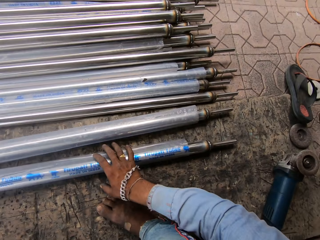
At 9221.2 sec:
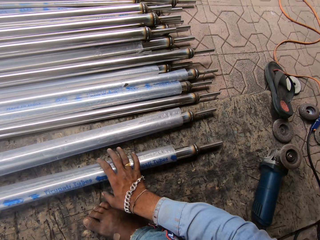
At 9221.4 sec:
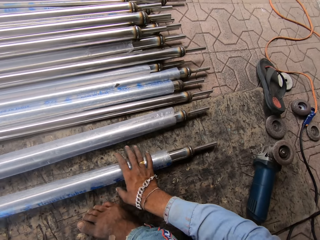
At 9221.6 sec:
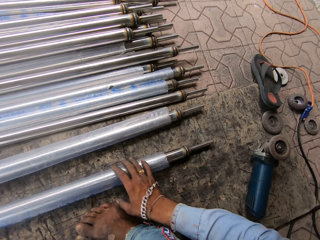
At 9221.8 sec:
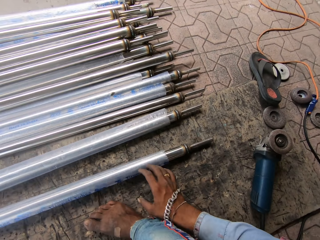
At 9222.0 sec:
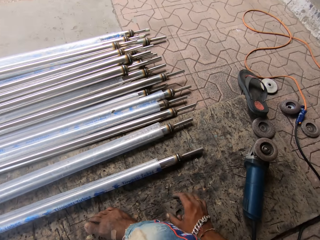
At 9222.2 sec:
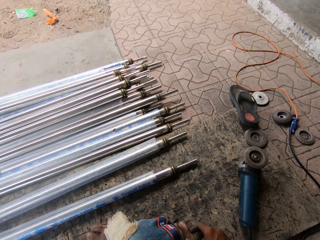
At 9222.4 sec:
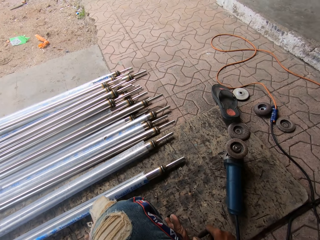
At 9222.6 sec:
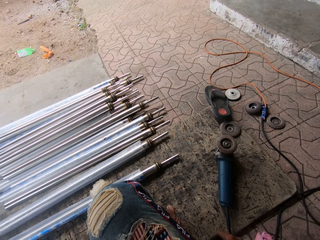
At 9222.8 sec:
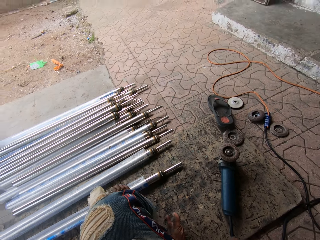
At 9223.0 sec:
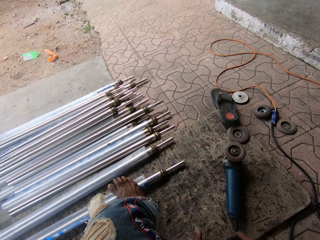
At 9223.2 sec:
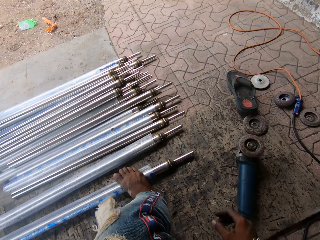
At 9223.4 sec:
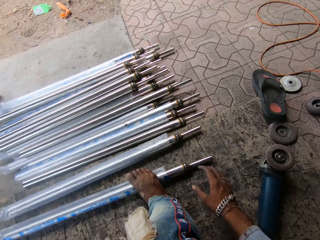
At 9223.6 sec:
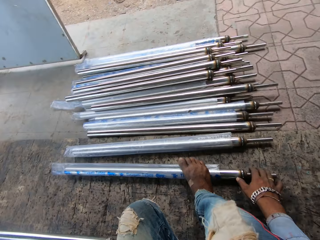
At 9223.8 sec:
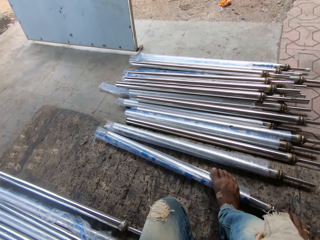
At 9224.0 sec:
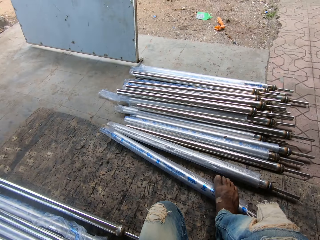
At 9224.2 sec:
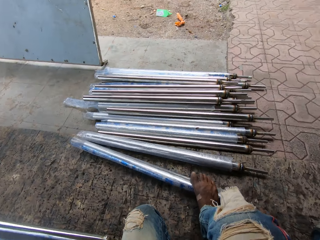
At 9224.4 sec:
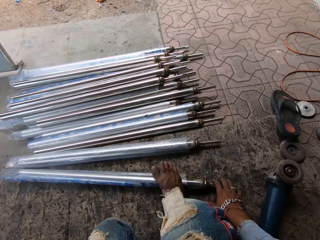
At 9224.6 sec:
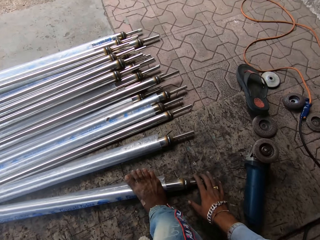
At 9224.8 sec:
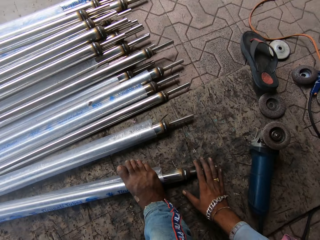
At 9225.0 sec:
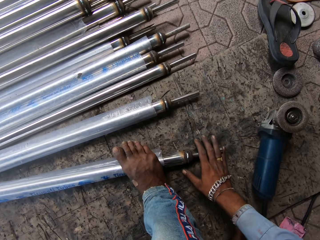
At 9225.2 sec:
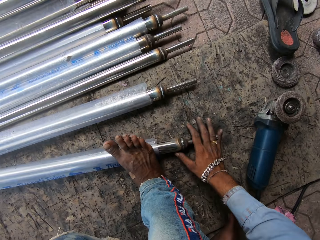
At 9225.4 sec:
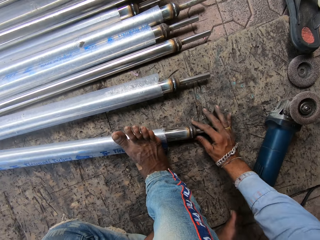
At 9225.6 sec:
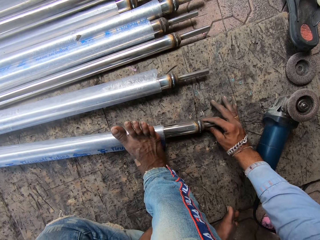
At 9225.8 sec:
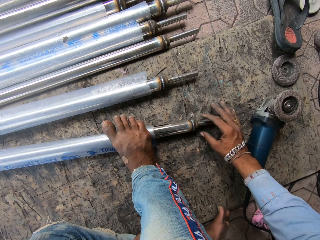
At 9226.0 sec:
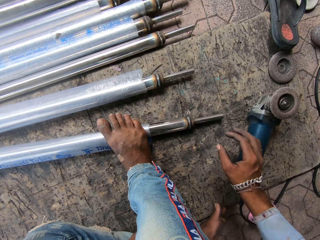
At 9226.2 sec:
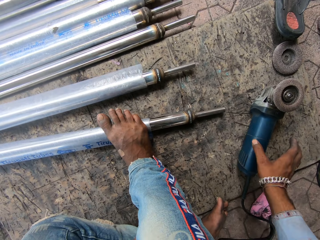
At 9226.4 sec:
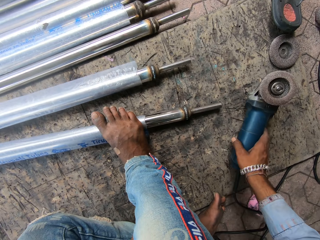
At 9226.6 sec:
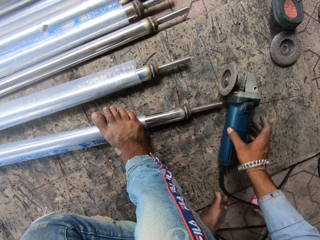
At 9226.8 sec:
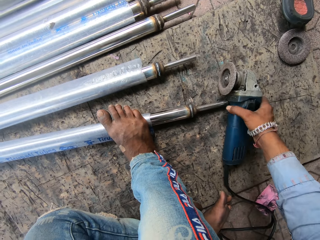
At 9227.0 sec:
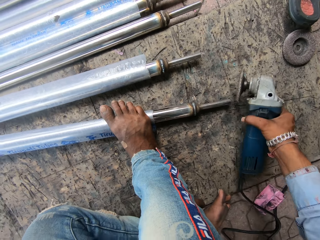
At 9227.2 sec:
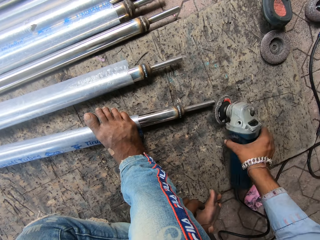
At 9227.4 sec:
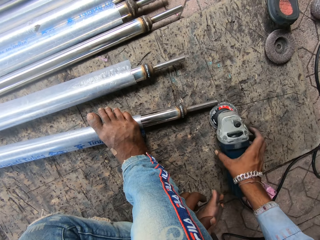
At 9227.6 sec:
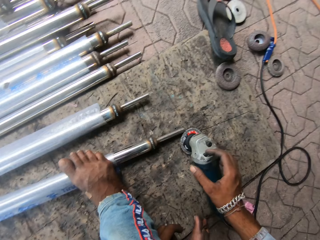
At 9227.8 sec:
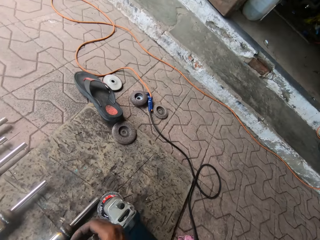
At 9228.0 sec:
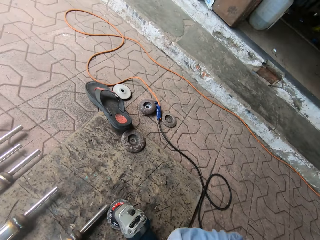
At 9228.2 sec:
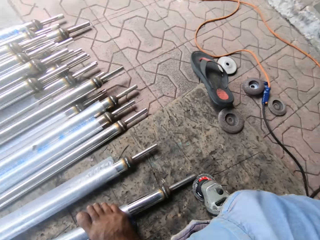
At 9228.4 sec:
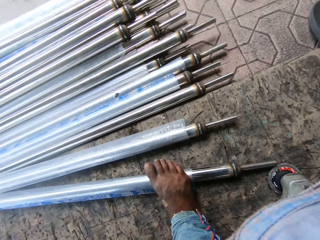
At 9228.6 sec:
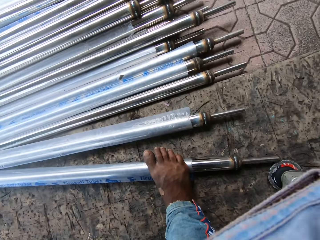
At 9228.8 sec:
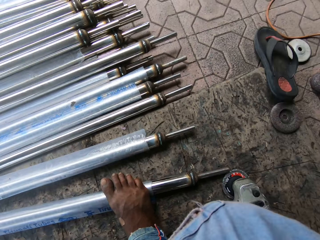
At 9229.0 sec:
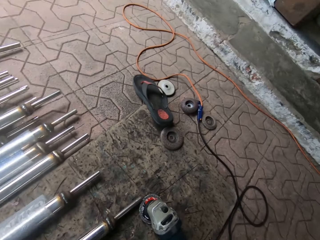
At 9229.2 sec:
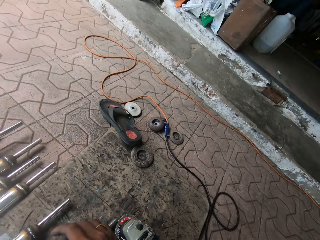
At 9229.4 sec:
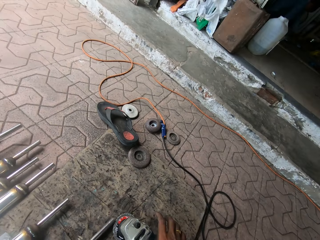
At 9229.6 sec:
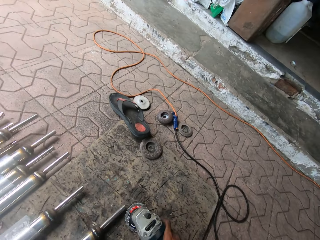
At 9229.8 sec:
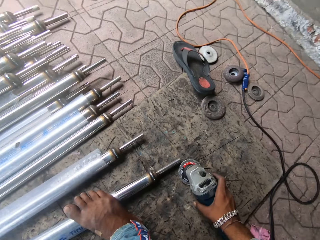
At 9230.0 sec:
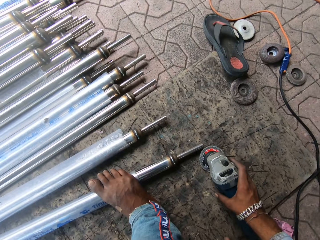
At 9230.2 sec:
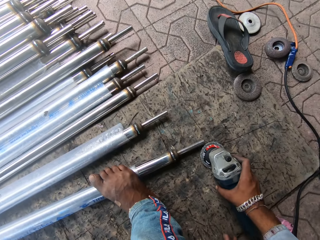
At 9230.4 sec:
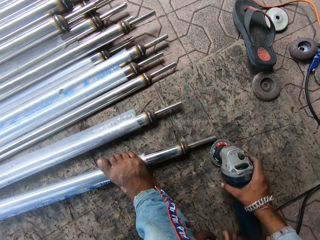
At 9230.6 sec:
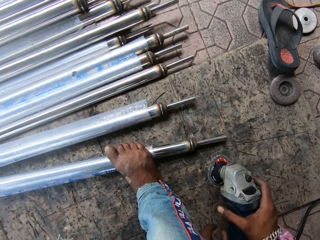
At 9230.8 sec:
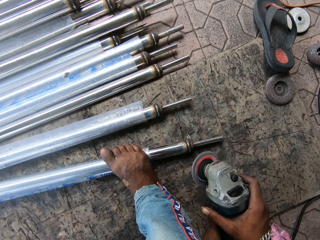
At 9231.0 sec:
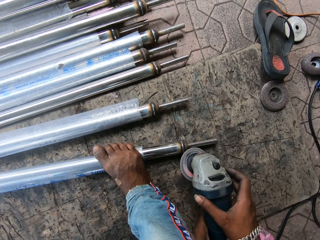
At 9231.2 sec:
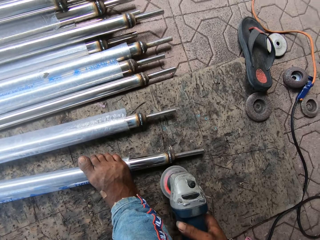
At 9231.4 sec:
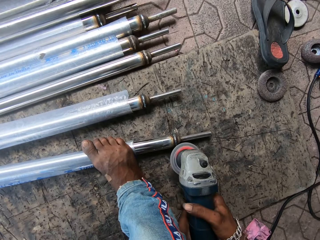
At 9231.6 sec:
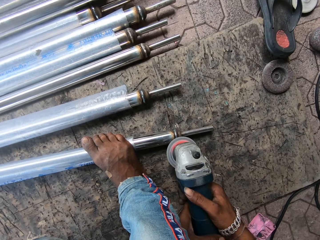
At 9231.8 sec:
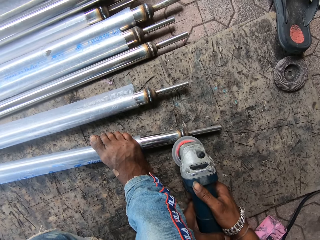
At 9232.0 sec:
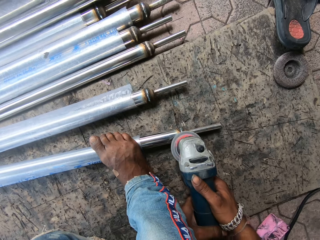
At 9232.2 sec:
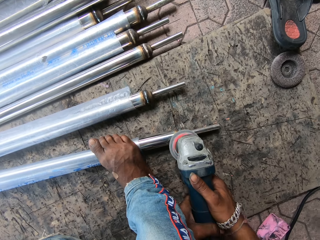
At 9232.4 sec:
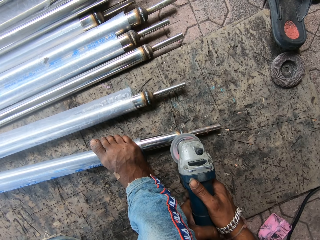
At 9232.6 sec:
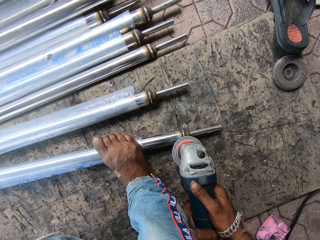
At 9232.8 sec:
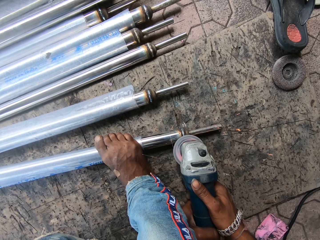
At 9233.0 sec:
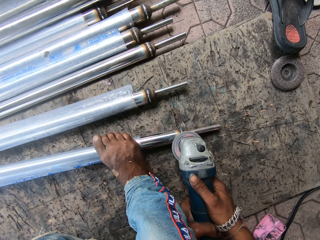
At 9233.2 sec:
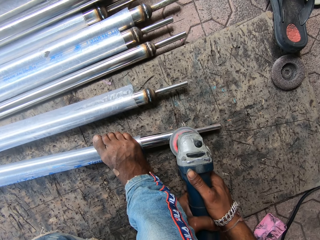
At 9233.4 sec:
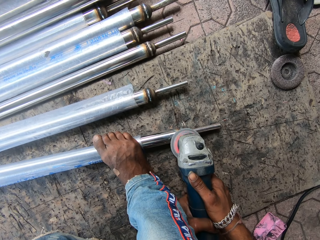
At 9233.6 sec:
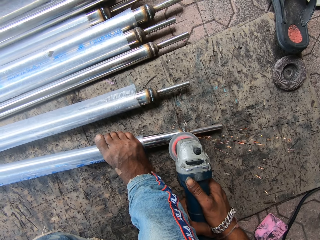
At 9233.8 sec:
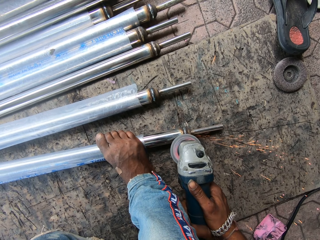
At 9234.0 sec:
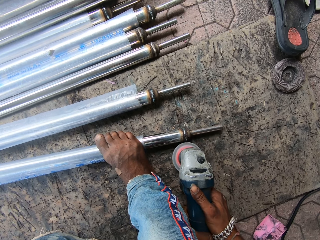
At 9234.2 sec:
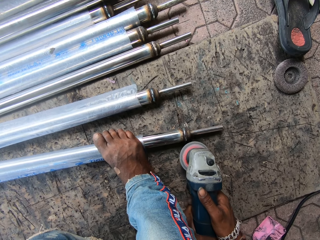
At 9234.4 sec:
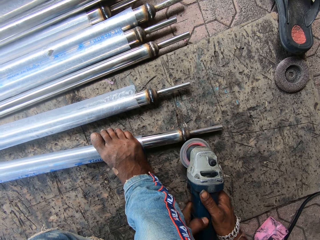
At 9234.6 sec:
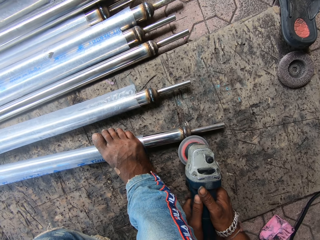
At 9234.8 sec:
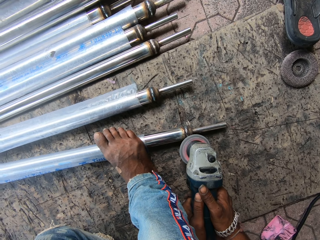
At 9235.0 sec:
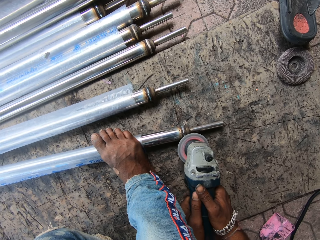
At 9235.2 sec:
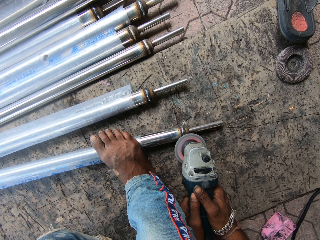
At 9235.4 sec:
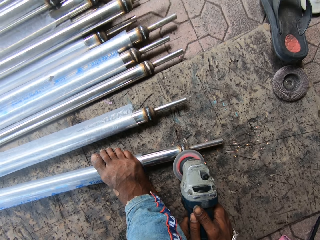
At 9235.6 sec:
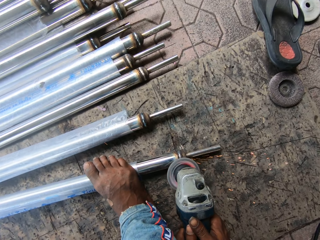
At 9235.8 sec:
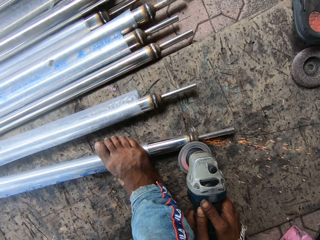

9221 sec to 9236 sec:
The camera wearer removes their hand from the metal. They move the metal, move the welding machine, look around, lift the welding machine and weld the metal.

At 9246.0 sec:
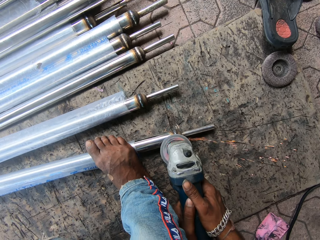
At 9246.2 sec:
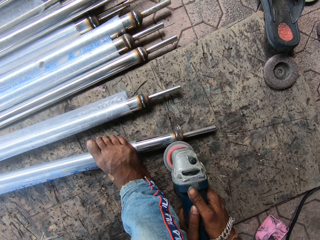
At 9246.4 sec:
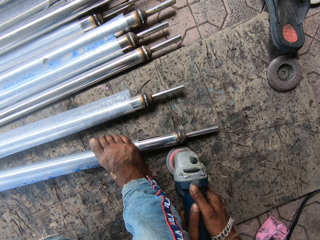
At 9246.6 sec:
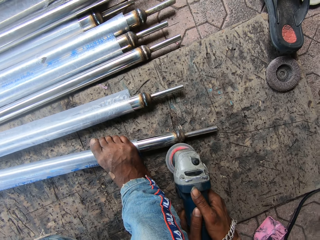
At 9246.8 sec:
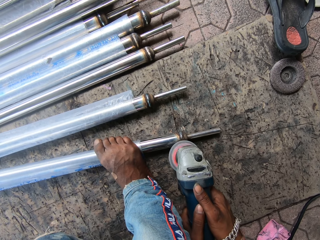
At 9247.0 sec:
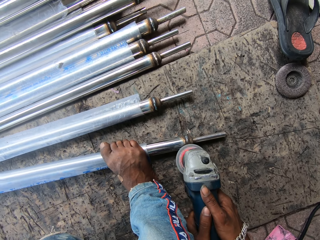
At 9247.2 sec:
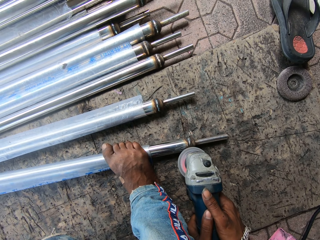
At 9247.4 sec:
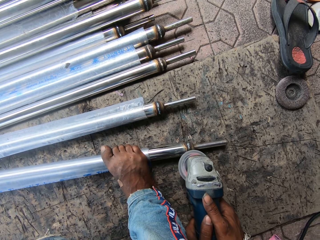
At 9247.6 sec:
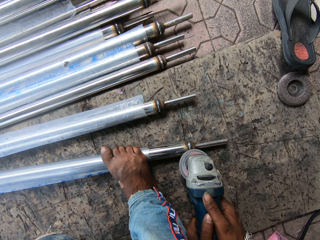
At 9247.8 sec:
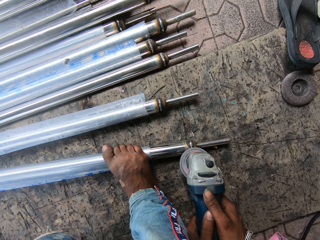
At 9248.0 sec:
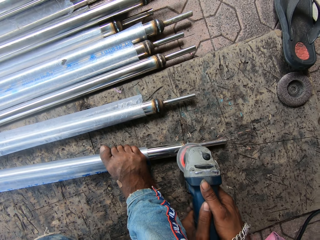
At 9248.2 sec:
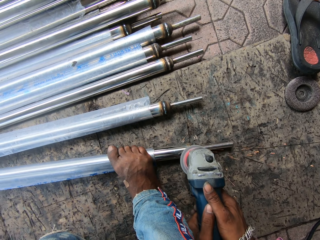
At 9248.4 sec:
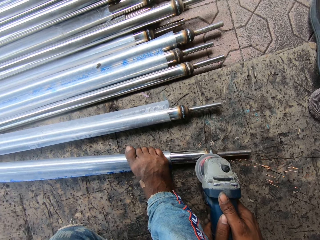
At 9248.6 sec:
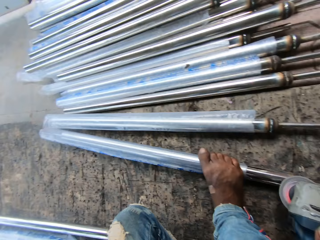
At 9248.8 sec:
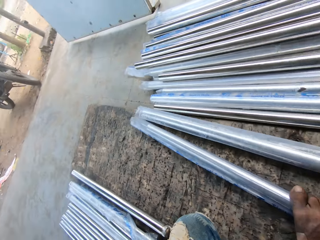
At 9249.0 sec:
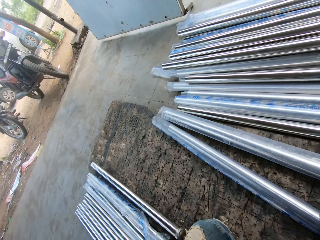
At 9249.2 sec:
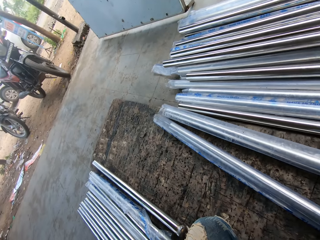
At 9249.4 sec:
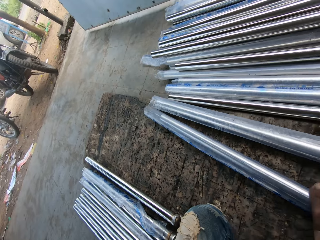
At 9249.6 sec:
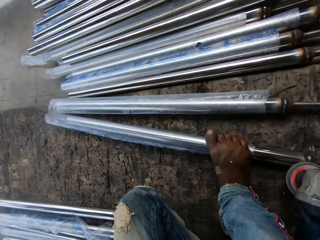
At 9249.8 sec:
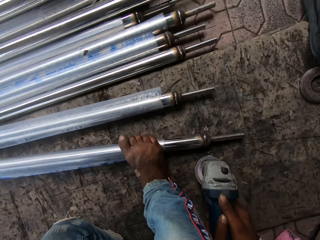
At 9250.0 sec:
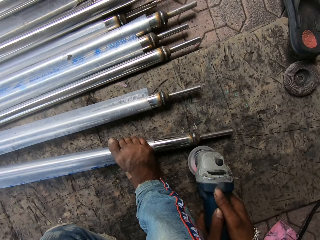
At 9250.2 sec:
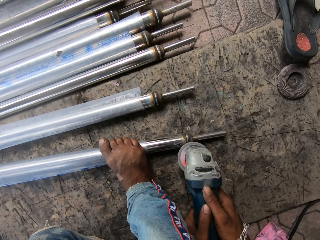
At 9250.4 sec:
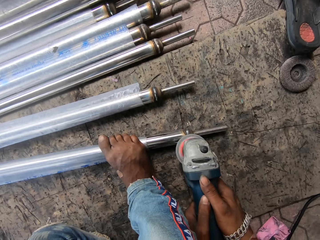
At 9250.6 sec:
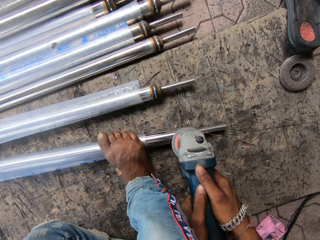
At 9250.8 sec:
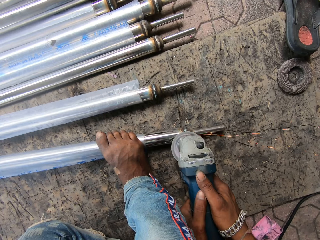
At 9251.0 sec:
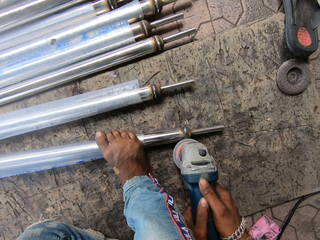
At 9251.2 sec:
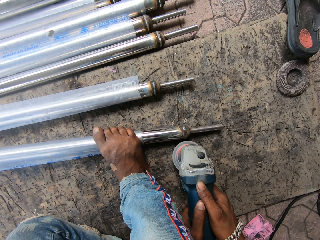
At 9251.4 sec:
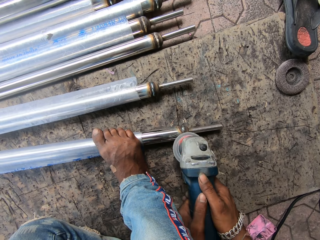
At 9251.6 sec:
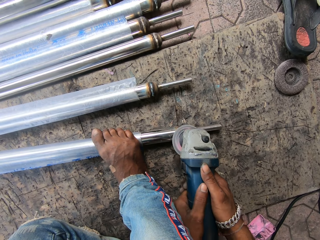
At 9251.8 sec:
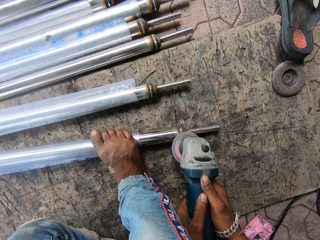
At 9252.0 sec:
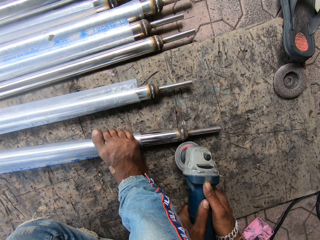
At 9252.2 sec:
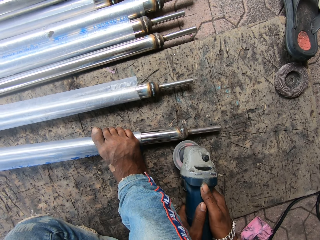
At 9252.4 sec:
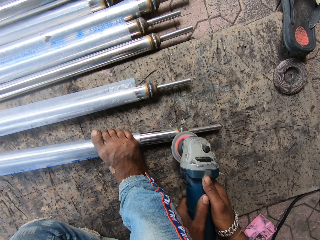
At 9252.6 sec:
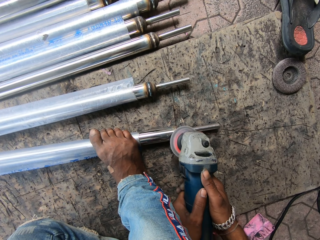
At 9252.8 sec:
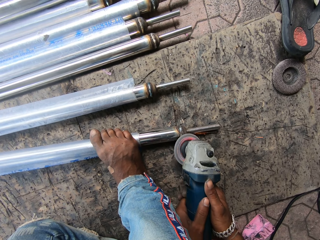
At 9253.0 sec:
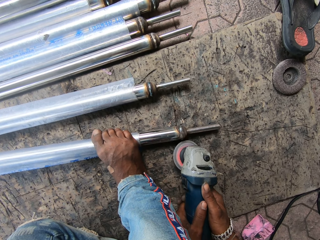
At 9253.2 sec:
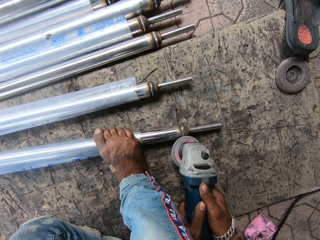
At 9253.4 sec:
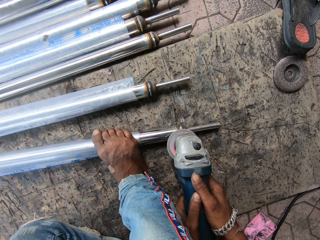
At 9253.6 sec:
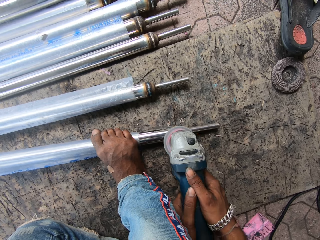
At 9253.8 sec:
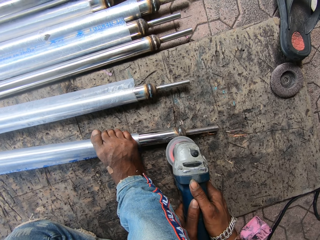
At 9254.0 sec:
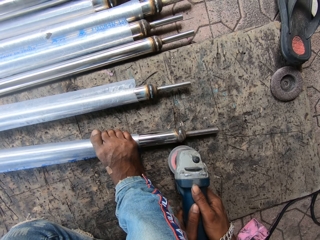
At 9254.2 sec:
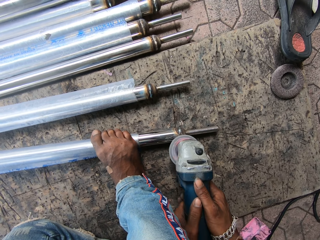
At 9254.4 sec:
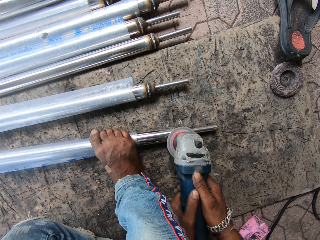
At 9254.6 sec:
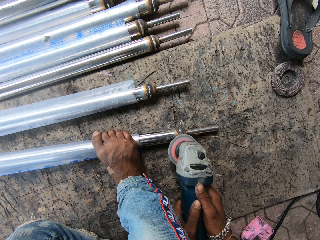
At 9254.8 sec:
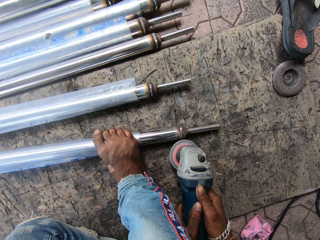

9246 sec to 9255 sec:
The camera wearer looks aside. They weld the metal.
